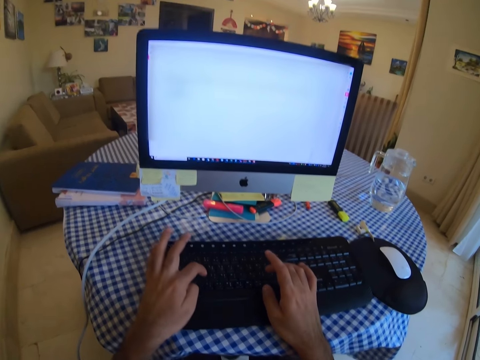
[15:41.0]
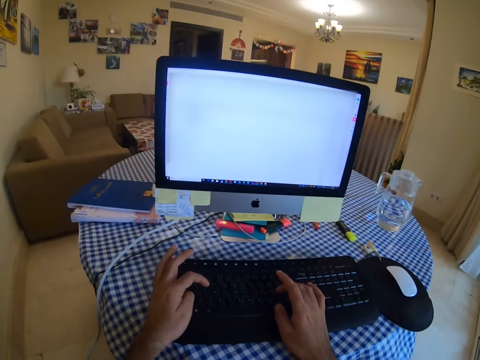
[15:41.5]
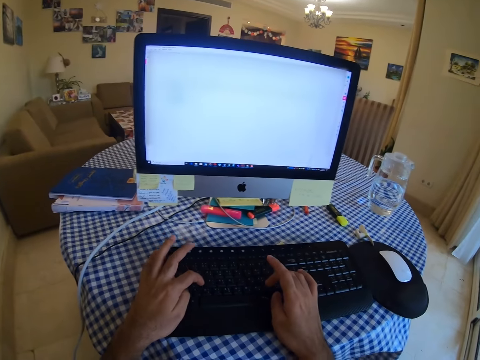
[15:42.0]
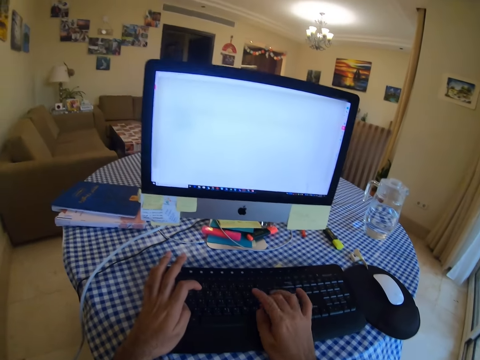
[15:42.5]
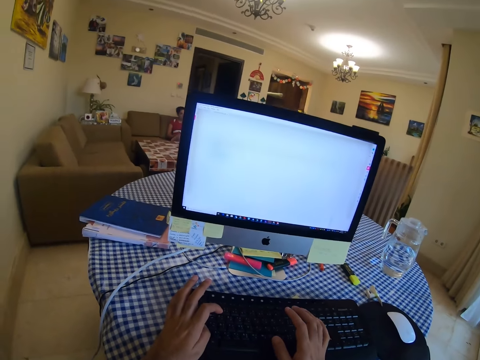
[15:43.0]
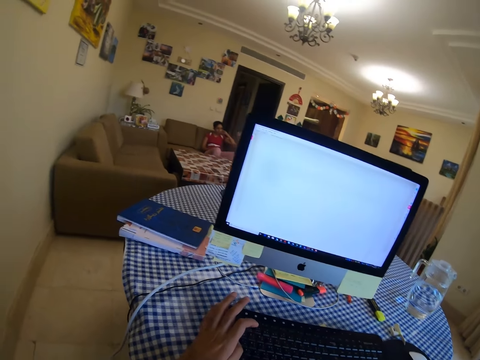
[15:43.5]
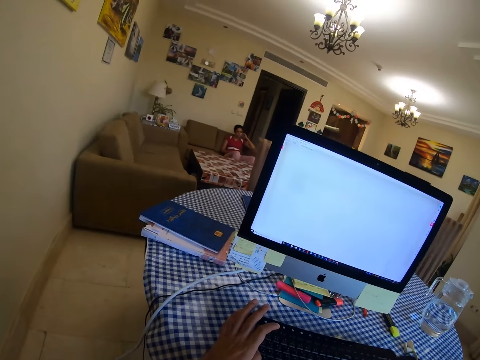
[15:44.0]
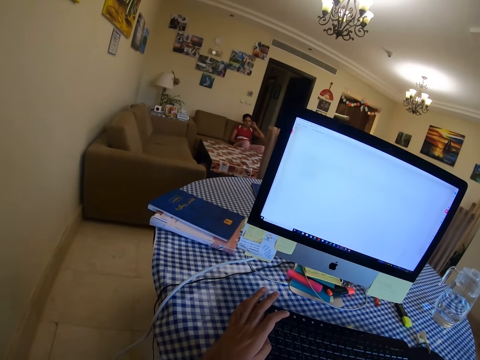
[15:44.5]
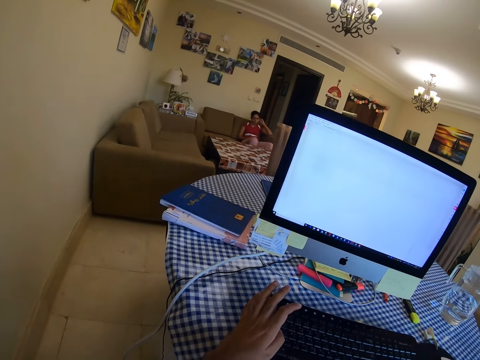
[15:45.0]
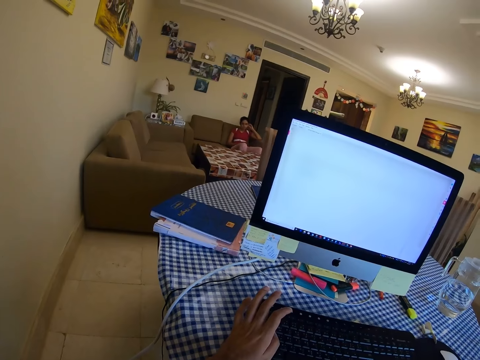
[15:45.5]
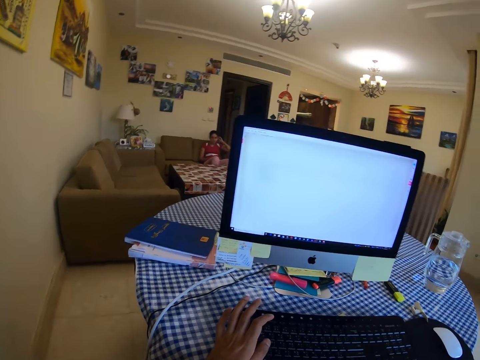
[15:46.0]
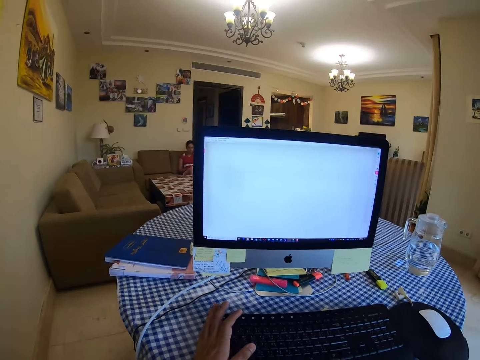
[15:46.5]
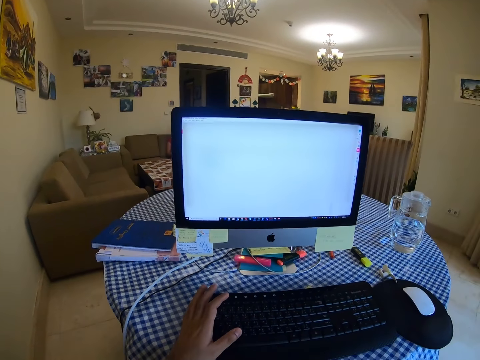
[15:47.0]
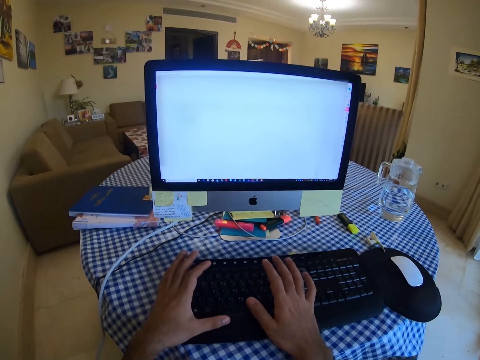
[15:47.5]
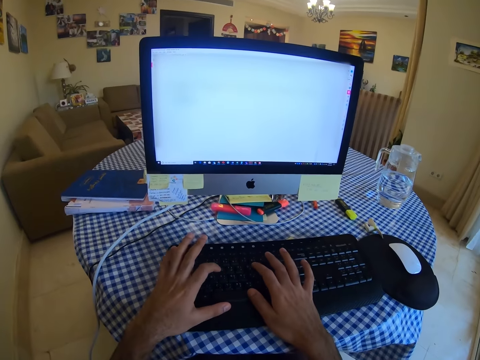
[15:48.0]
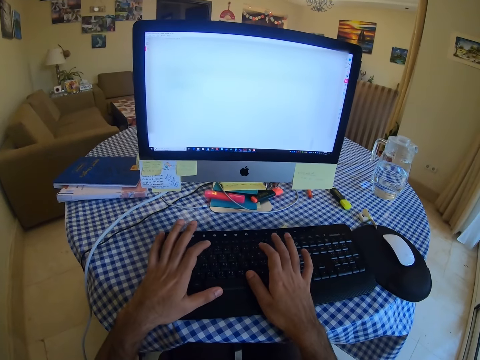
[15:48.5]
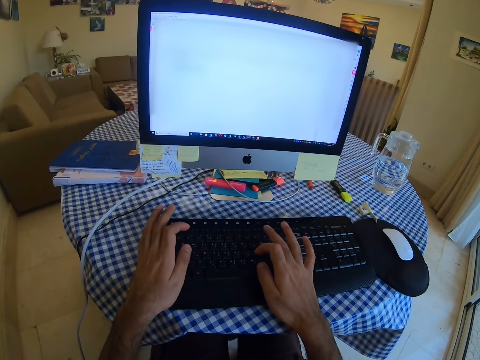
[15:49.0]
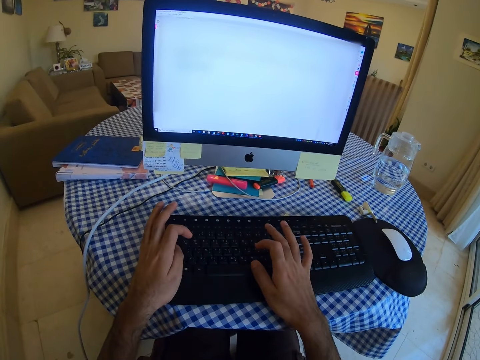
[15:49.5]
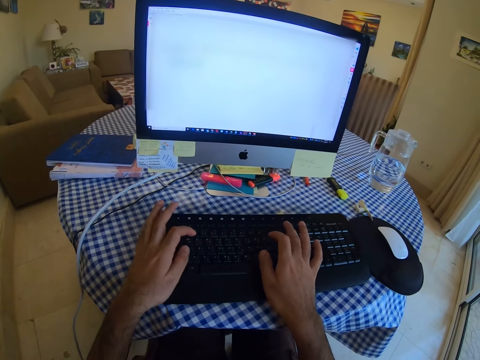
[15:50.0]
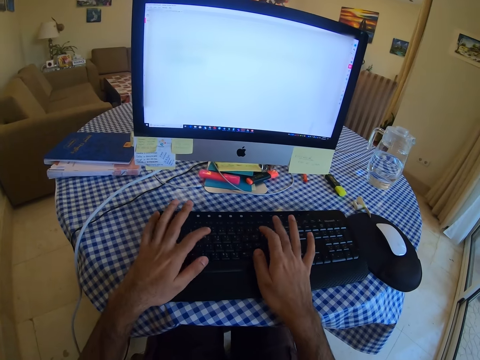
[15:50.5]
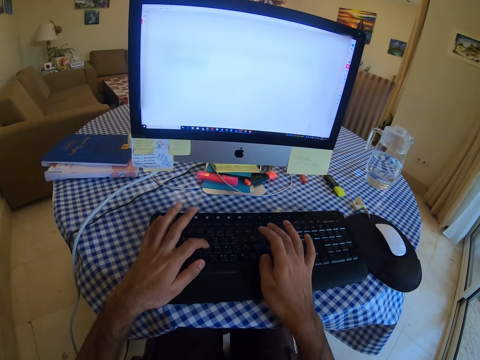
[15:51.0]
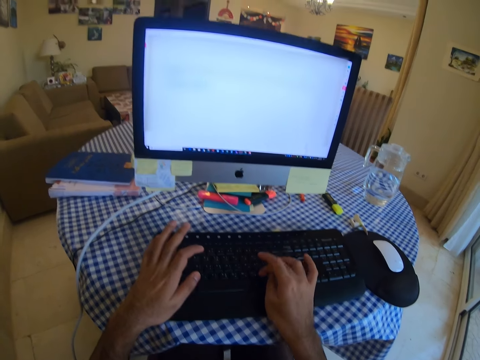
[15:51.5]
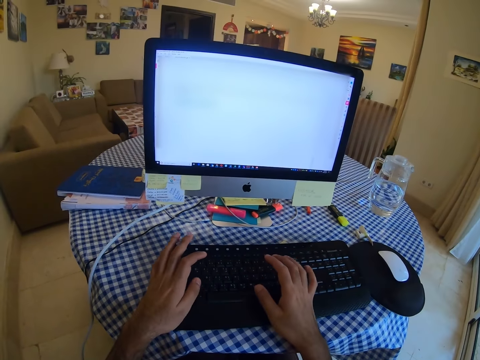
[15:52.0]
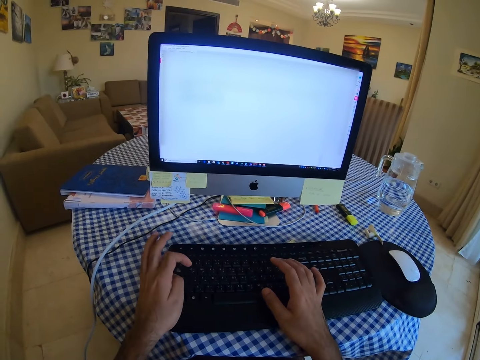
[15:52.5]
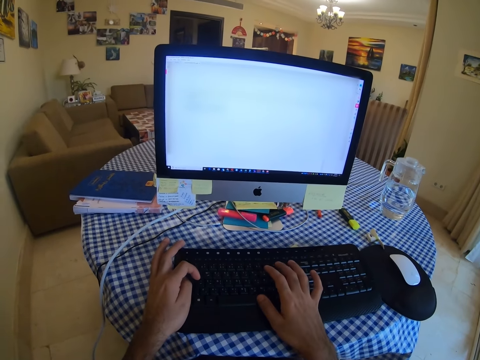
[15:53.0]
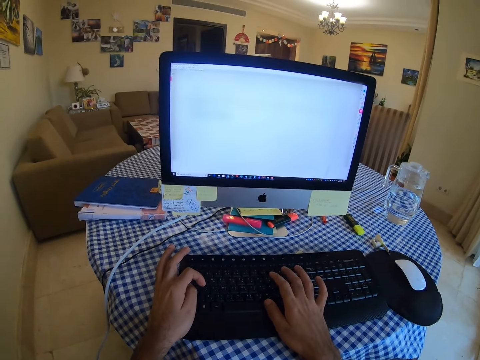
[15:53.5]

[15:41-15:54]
The camera wearer looks at the lady. They look at the computer. They type on the keyboard.

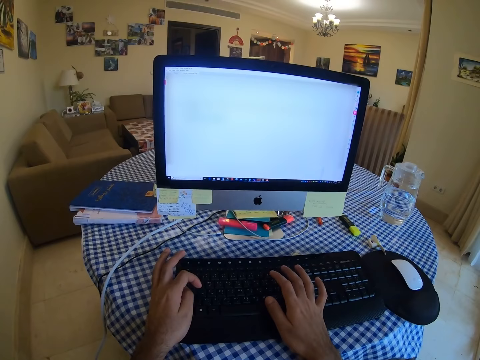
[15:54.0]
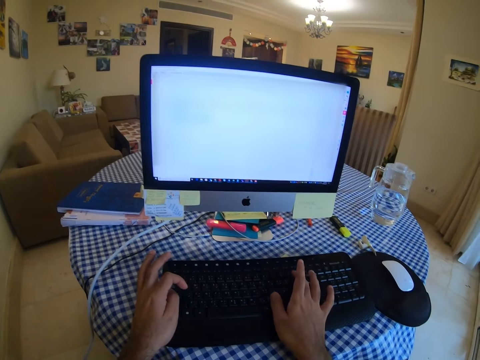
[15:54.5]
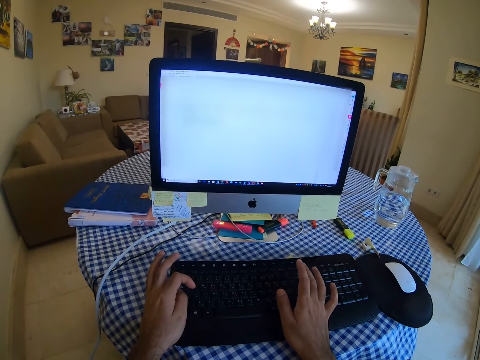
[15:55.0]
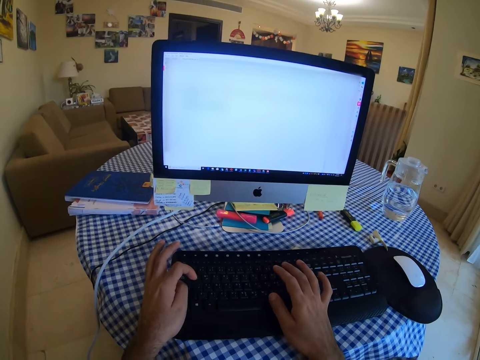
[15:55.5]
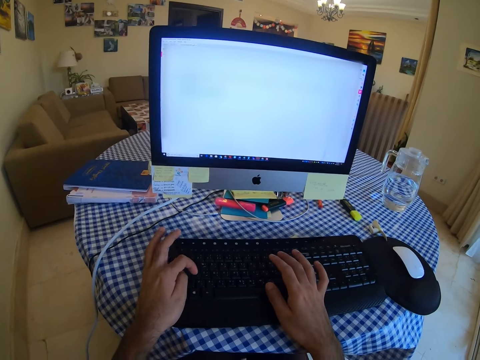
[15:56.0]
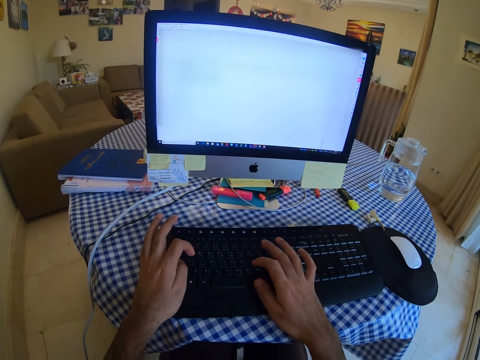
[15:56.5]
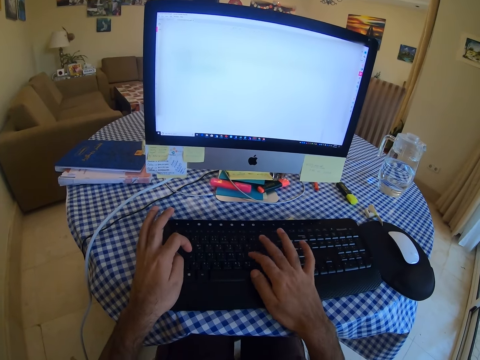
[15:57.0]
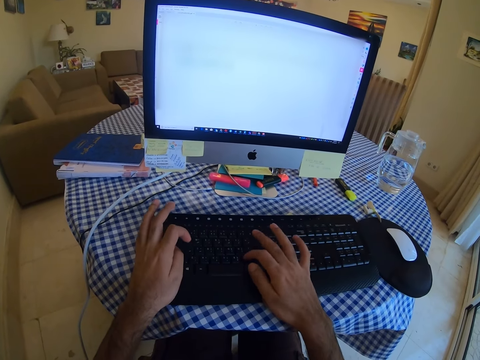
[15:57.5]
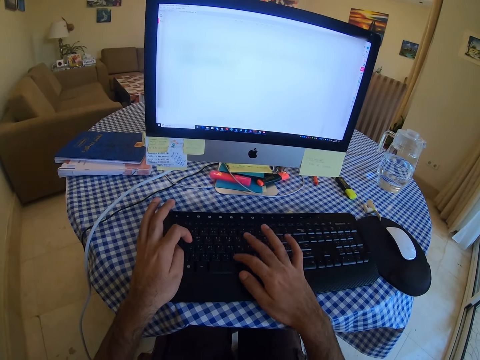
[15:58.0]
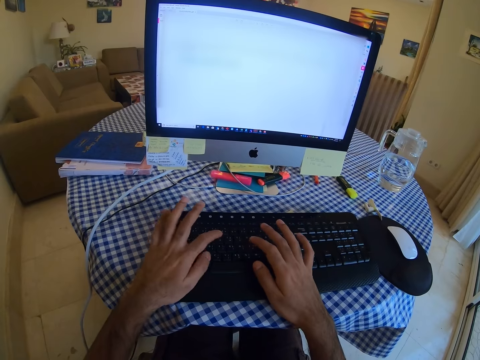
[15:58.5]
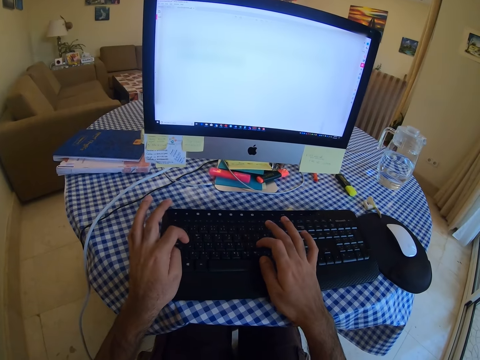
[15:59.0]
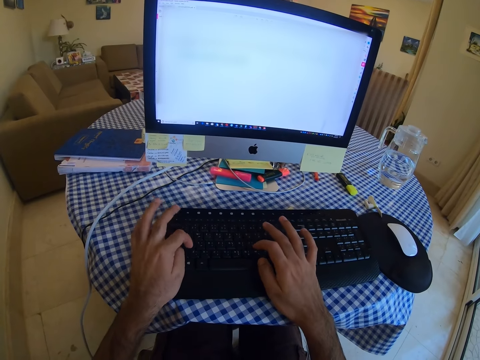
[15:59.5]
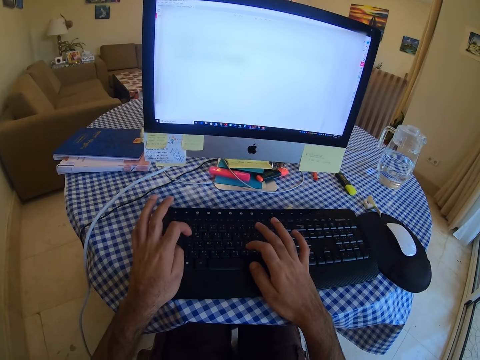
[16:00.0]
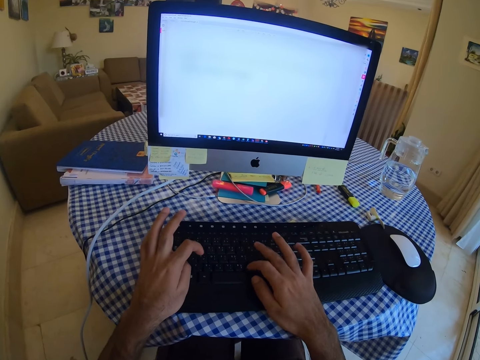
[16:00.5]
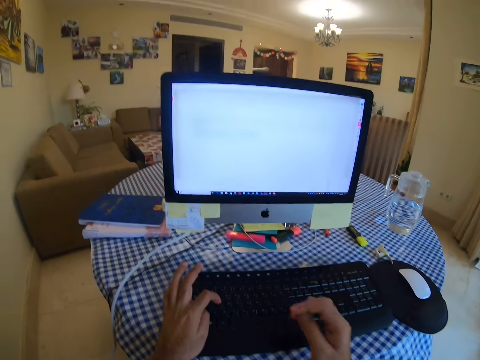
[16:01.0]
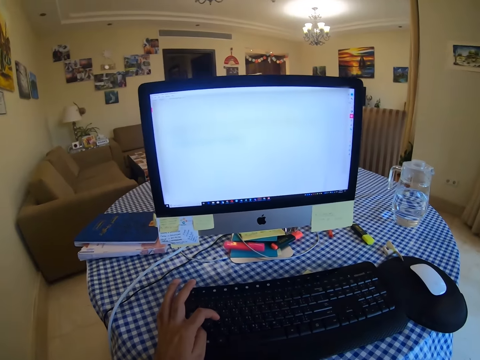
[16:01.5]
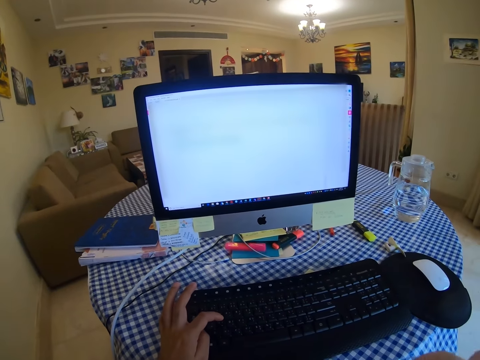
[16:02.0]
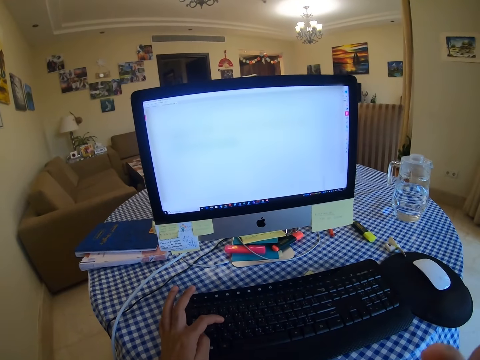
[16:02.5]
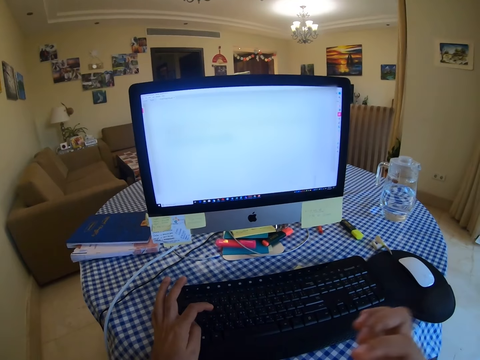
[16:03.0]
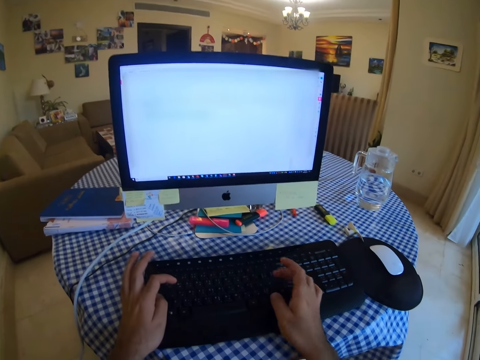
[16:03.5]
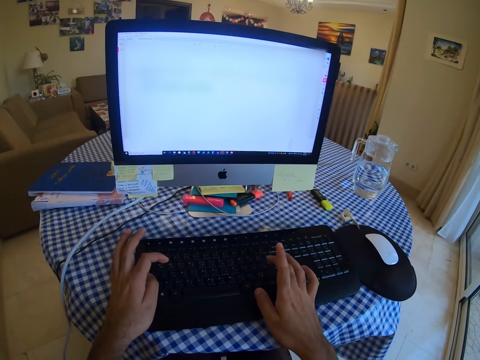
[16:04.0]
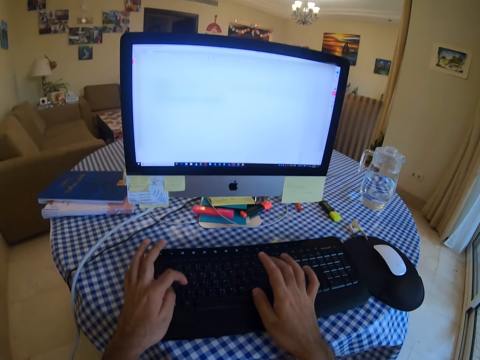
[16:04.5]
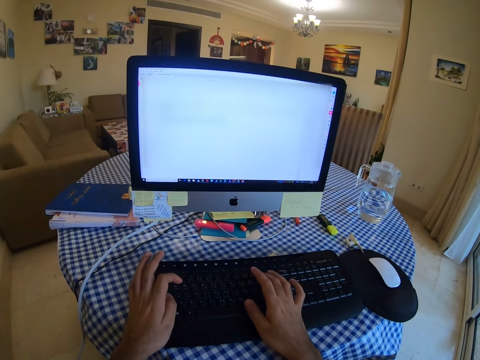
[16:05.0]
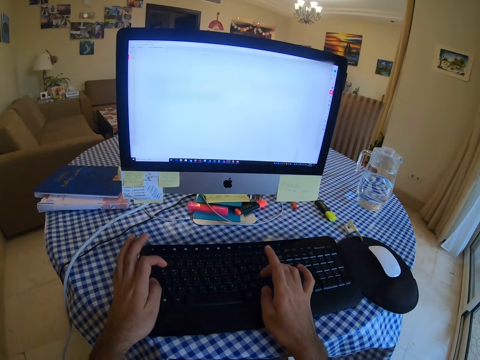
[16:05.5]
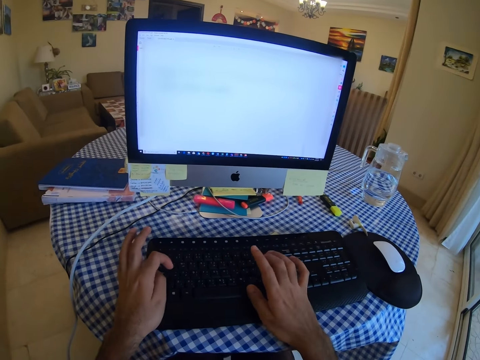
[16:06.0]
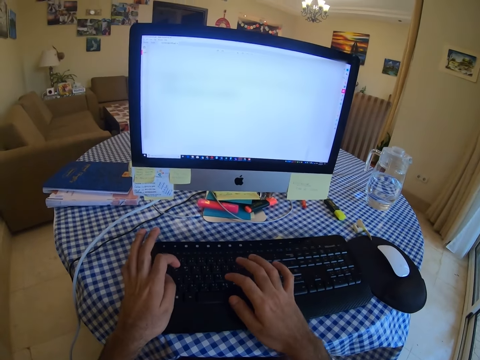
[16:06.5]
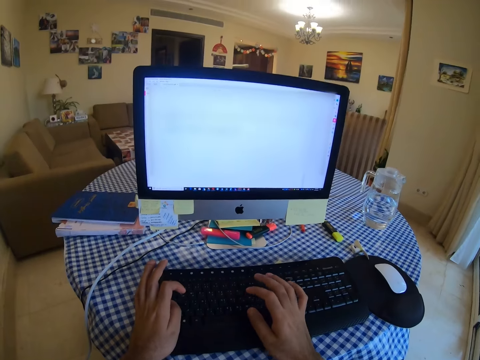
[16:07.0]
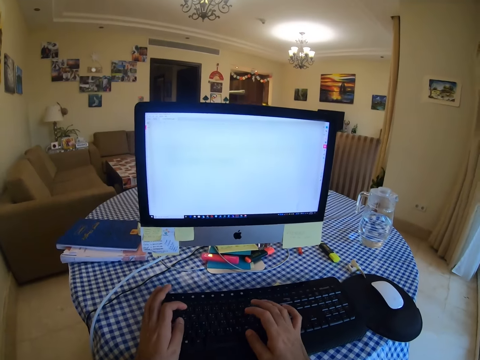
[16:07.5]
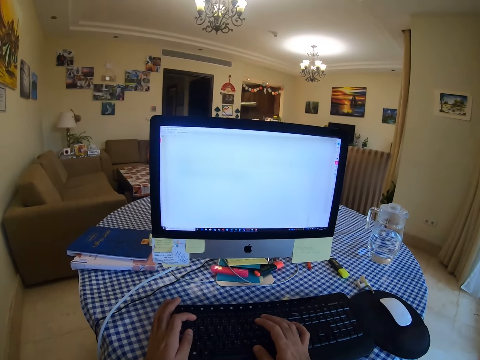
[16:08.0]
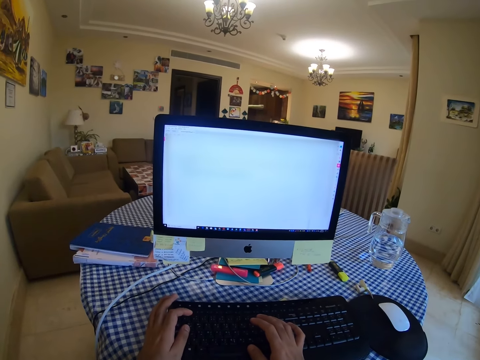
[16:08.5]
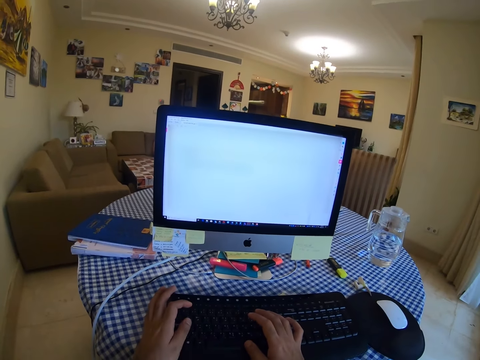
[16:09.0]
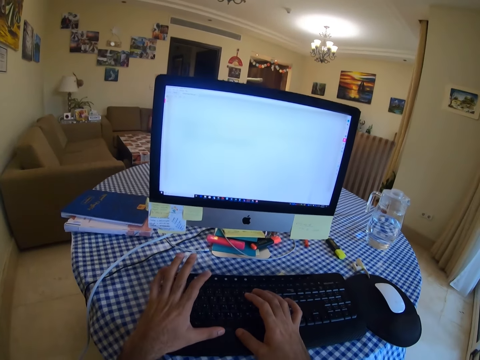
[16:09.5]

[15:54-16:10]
The camera wearer types on a keyboard. They lift the right hand. They type on the keyboard.
